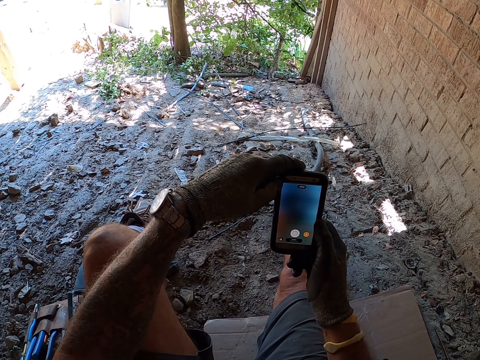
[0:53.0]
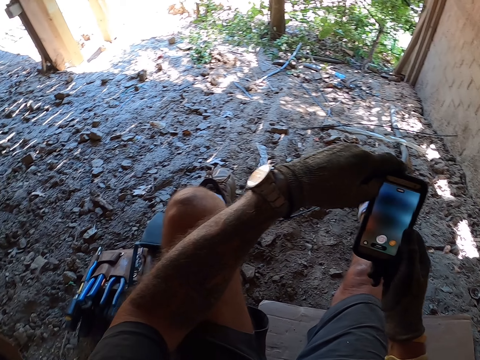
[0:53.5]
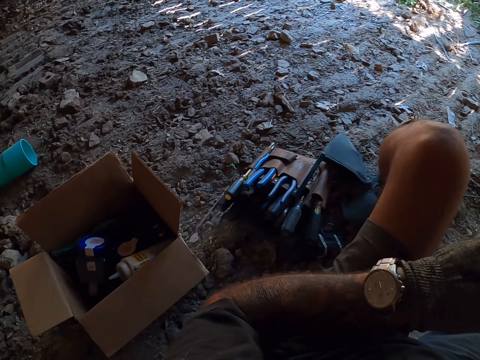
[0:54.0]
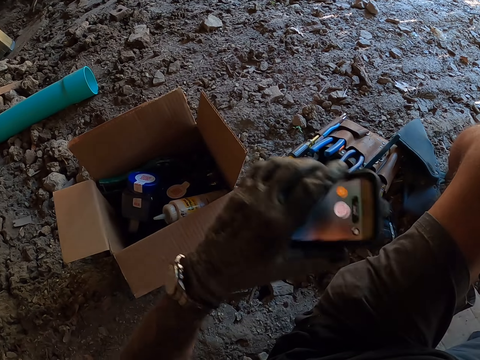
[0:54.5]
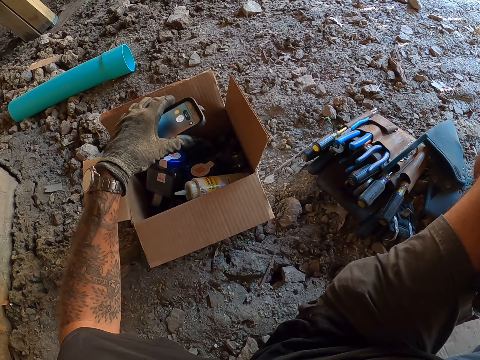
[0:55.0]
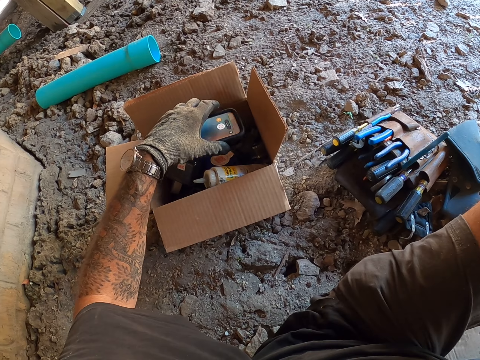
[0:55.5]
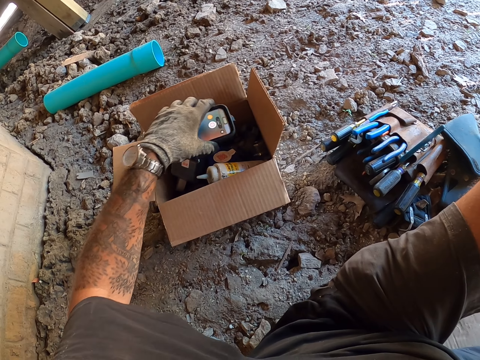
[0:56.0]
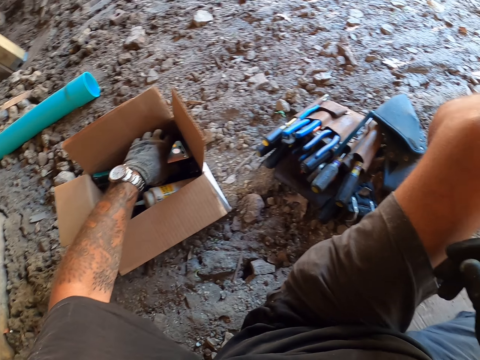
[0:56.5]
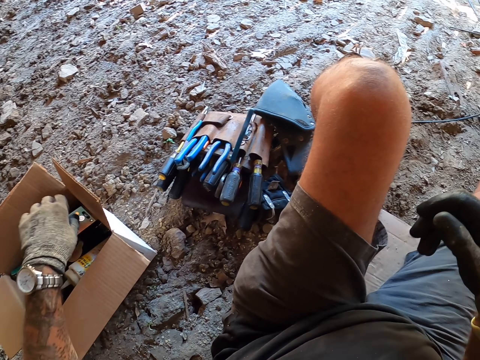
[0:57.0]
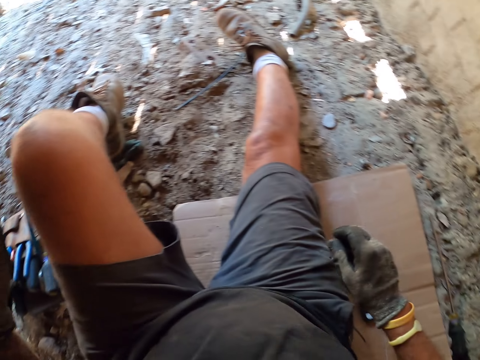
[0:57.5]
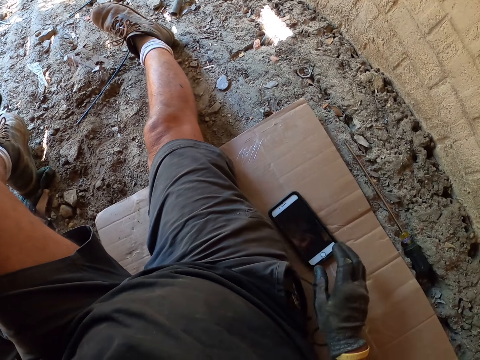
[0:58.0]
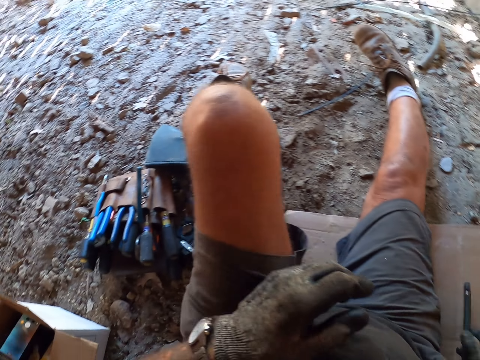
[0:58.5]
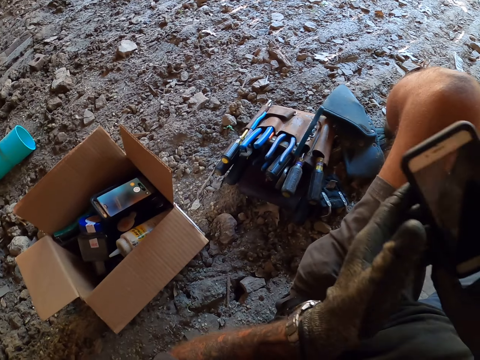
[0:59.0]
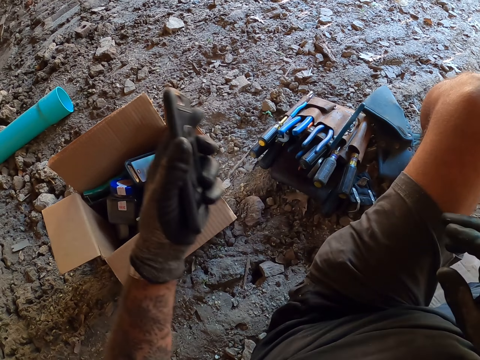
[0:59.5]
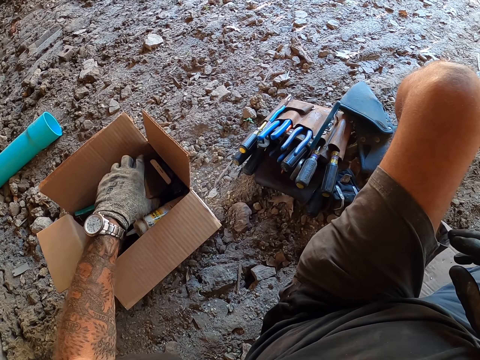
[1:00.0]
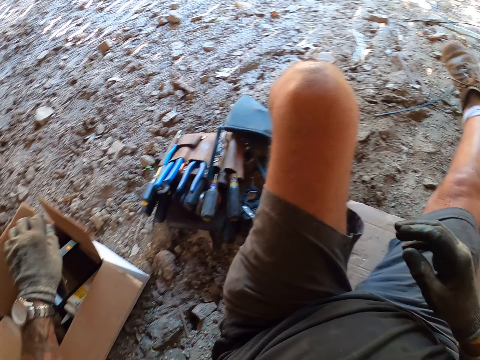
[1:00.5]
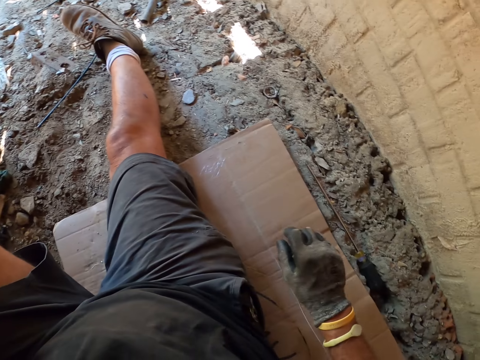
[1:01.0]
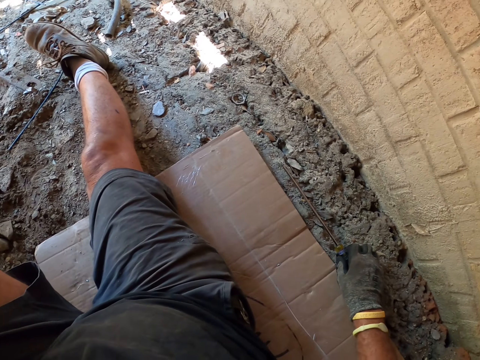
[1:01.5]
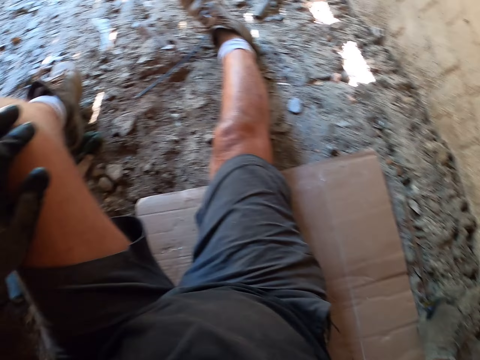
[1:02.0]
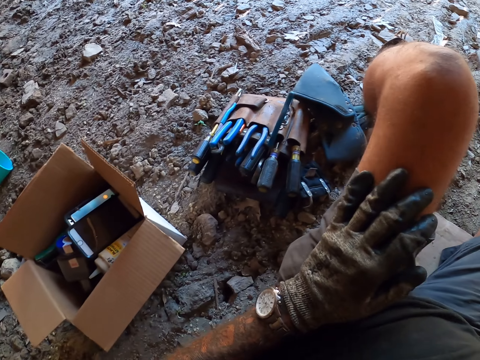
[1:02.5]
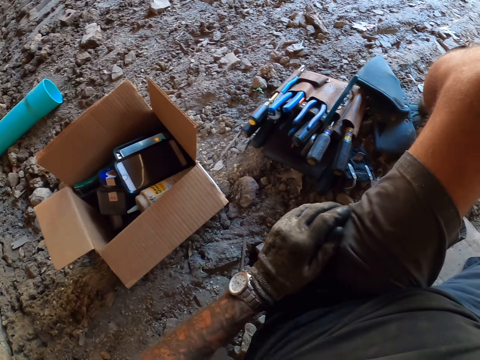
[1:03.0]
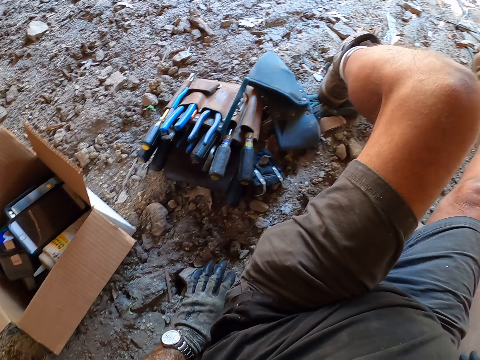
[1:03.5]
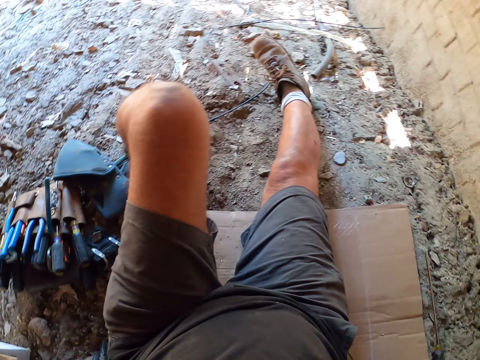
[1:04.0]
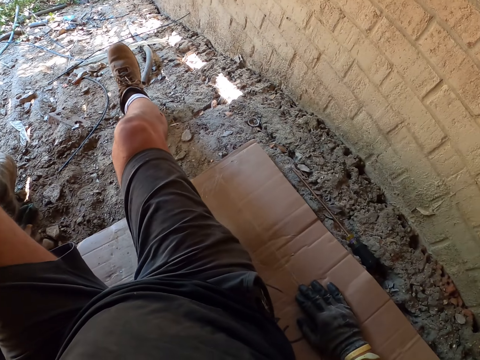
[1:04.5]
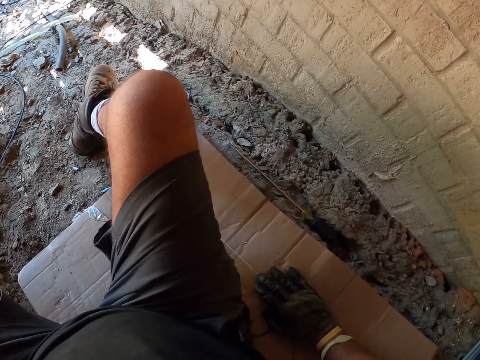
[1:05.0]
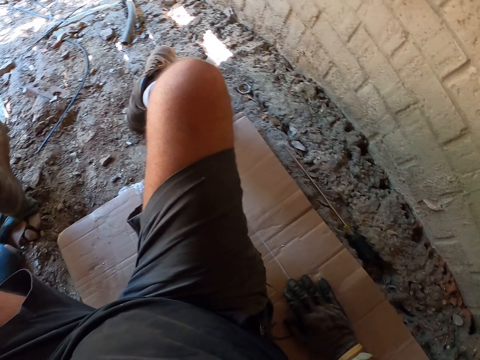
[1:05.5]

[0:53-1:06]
The camera wearer looks around and puts the phone in the box. They look around and pick up the phone. They look around and put the phone in the box. They look around, pick up the screwdriver, and look around.

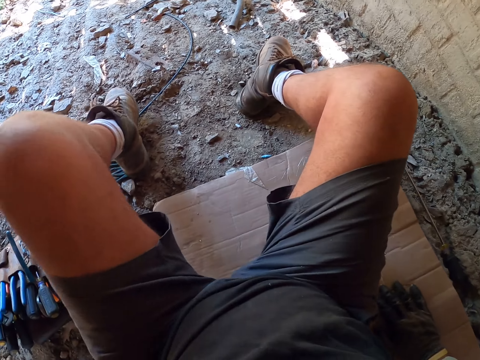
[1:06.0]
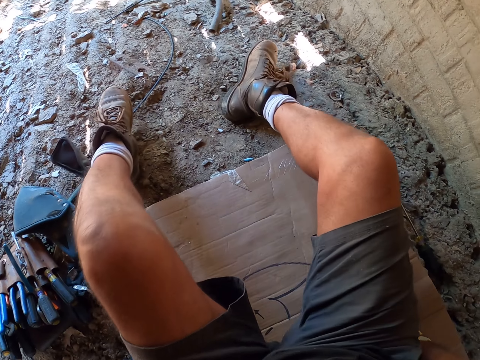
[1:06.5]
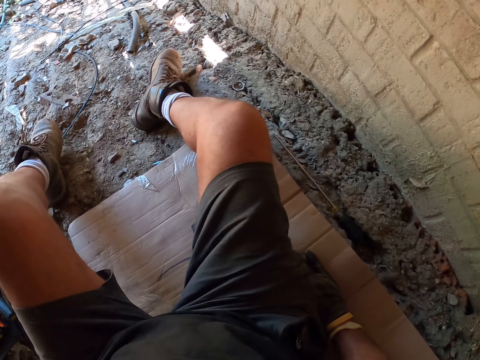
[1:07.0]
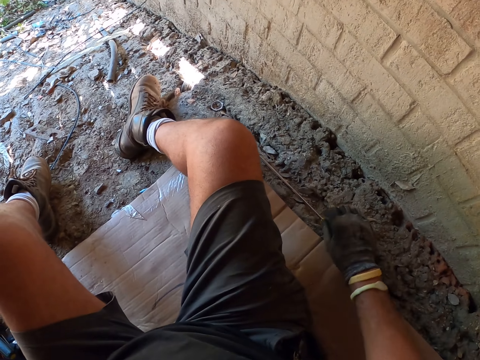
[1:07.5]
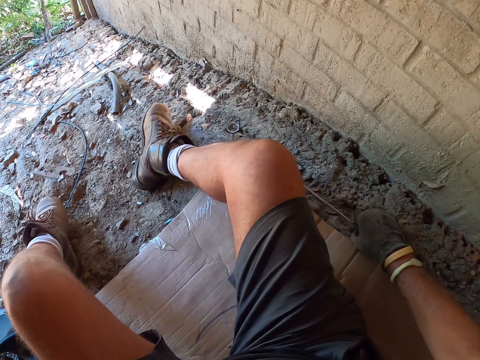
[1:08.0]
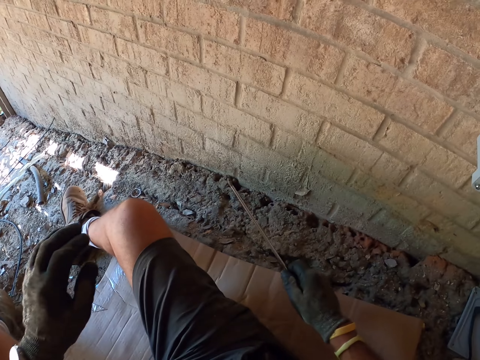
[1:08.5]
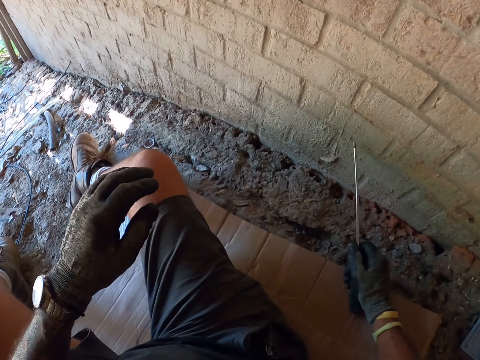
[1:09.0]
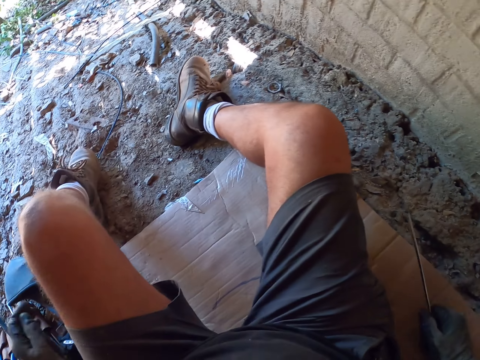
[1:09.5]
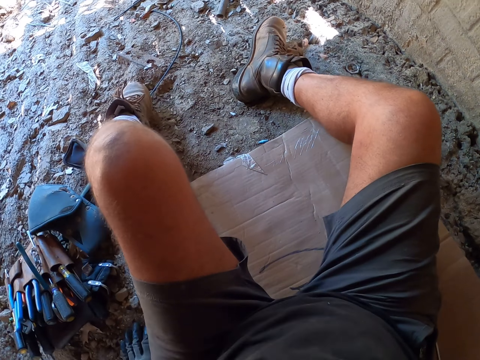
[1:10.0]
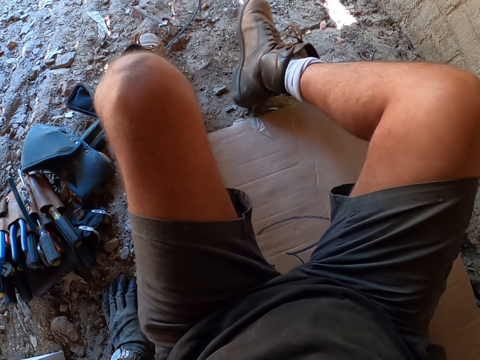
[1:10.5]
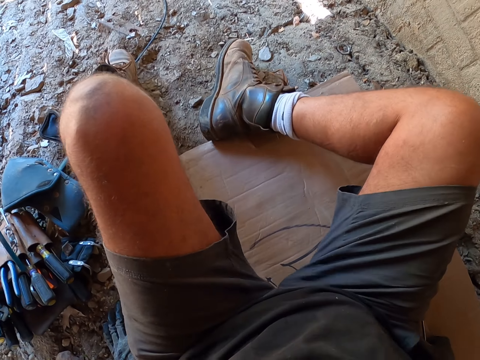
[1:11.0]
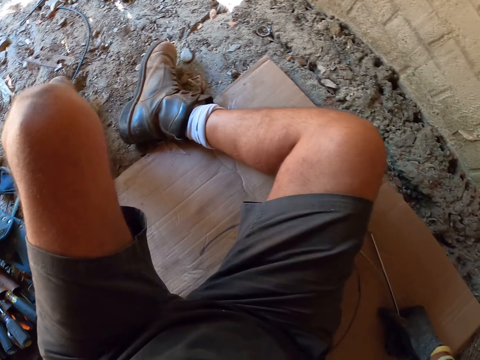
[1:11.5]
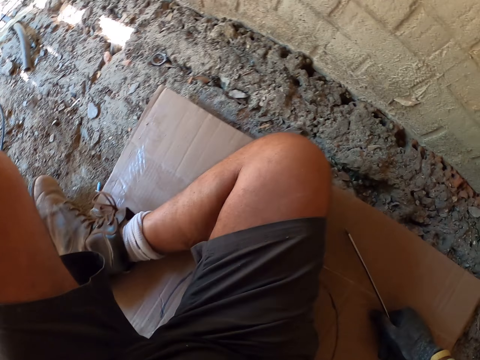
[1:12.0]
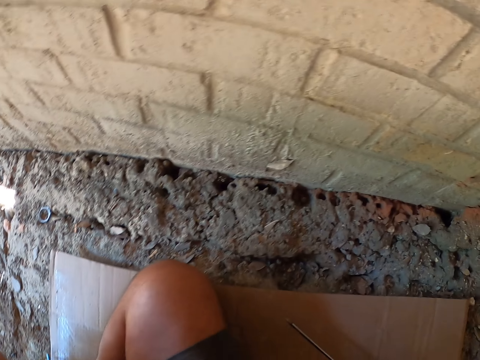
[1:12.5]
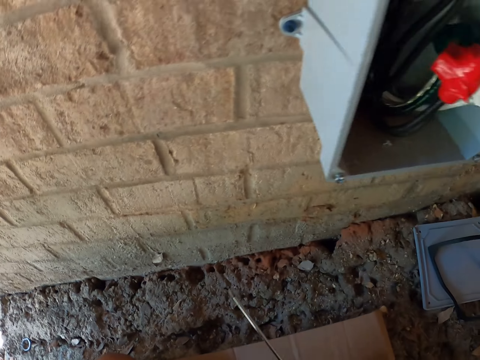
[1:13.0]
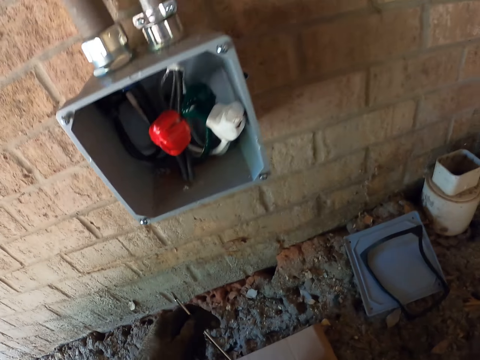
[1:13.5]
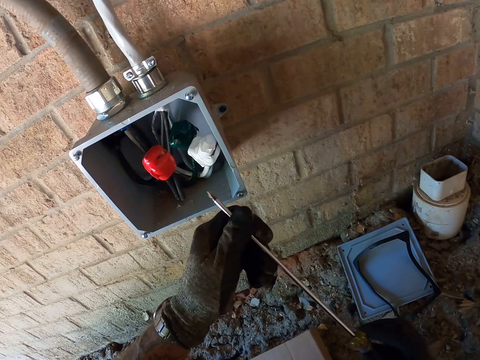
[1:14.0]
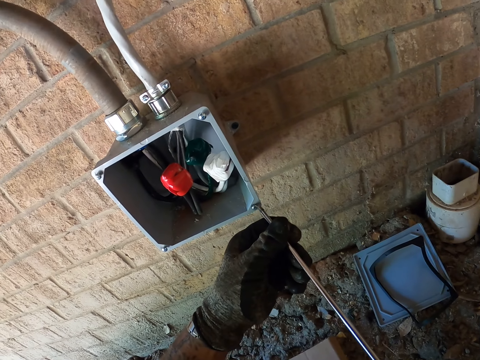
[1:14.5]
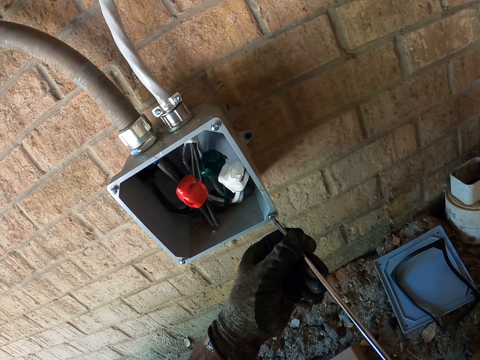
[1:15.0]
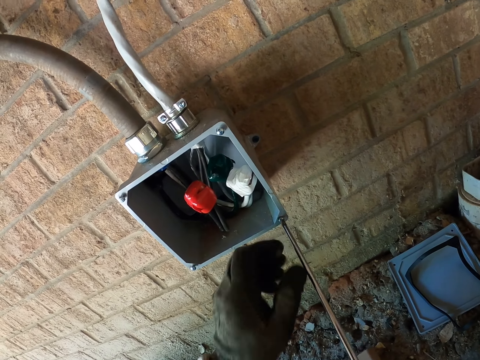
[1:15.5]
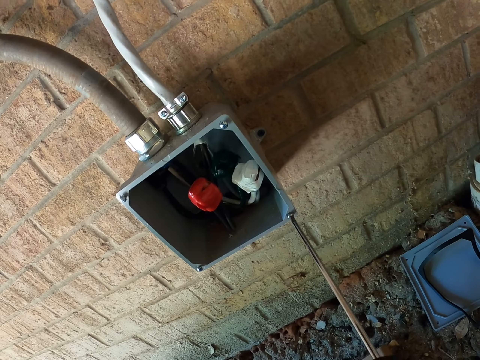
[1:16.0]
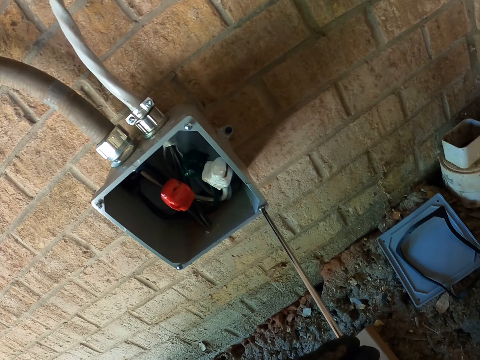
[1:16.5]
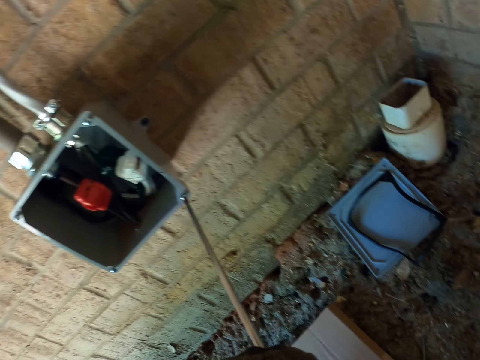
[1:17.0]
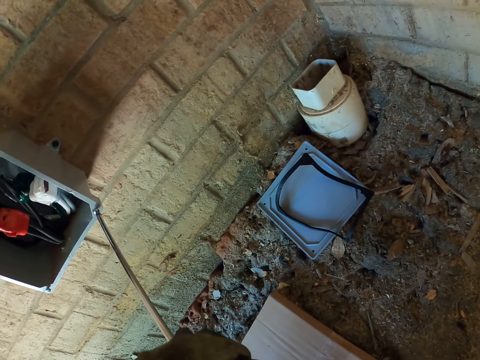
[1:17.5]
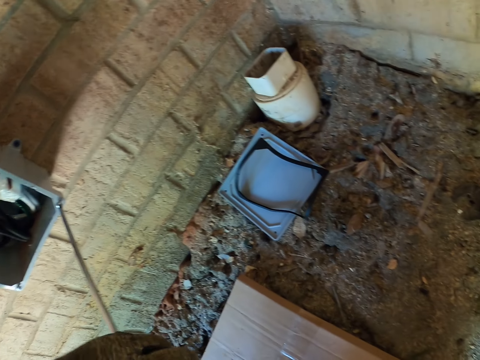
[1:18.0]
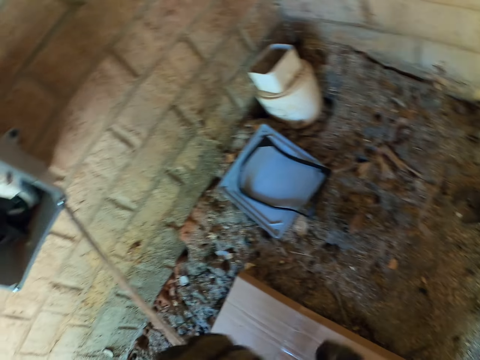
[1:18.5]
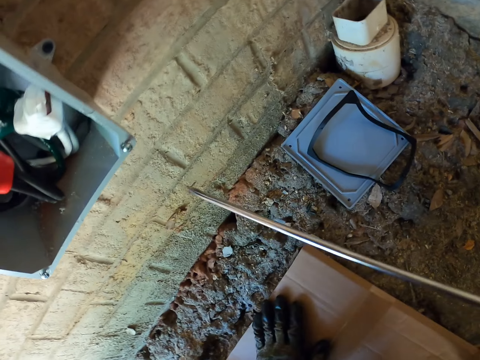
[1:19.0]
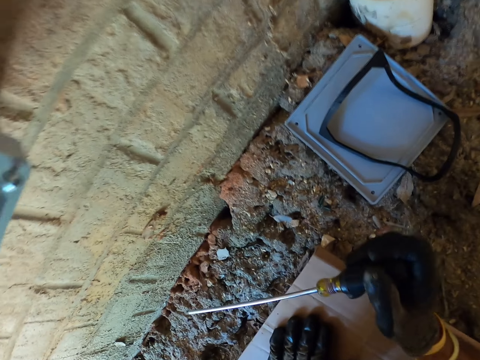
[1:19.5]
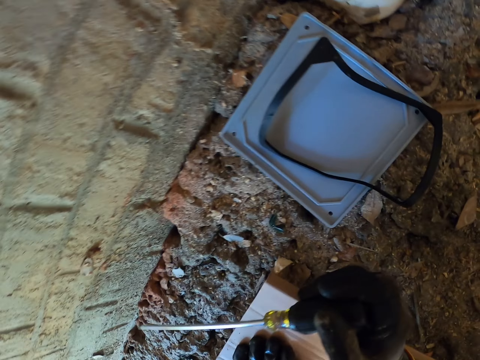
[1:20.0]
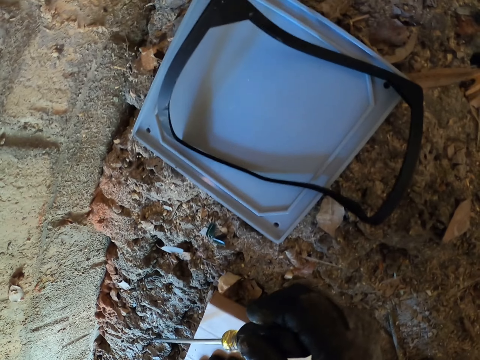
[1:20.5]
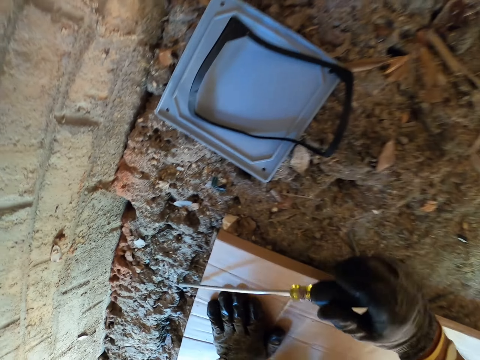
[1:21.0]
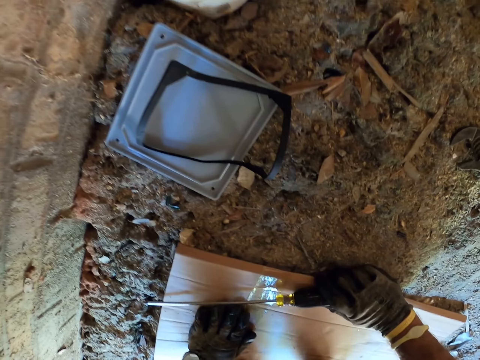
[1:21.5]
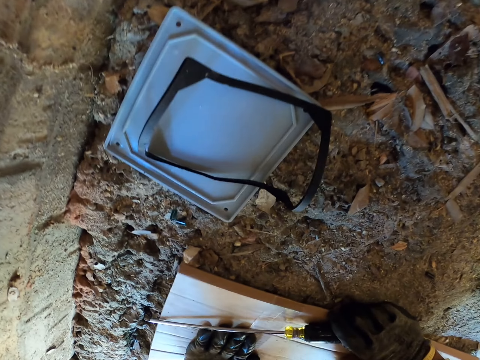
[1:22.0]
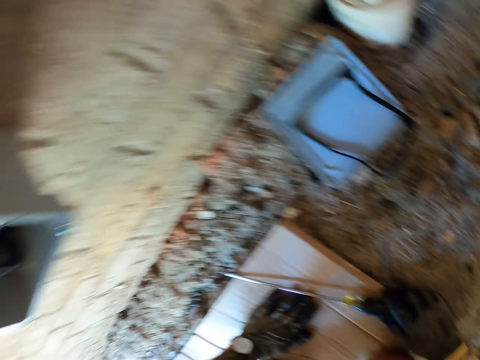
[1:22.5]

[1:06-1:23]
The camera wearer picks up the screwdriver. They move. They look around. They loosen the screw. They screw a screw. They look down.
